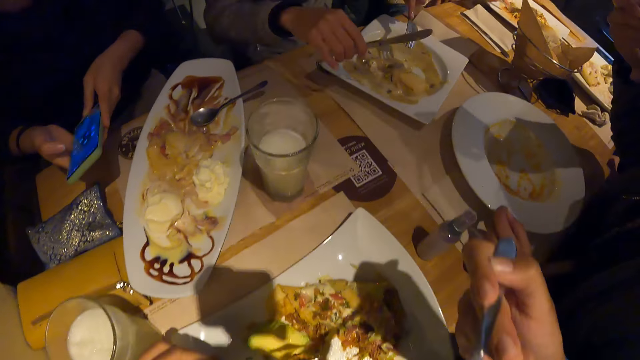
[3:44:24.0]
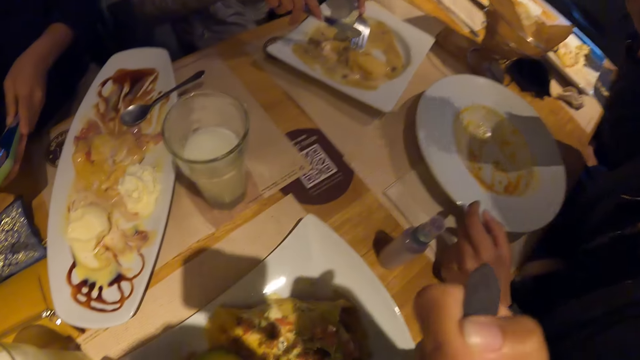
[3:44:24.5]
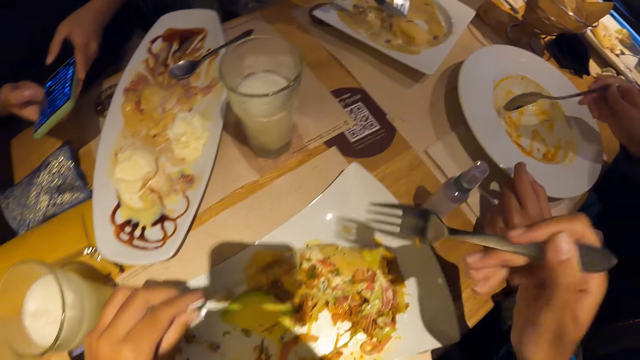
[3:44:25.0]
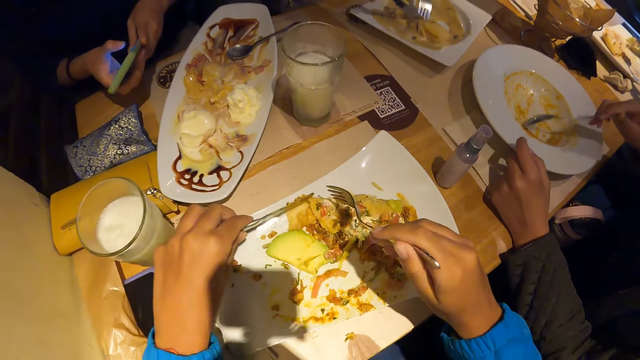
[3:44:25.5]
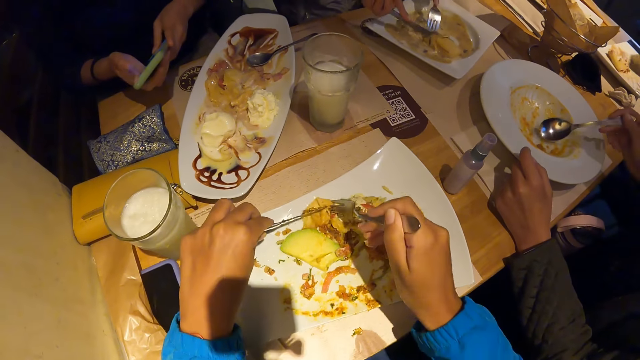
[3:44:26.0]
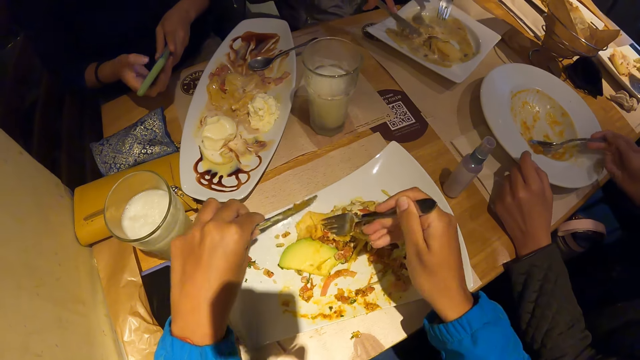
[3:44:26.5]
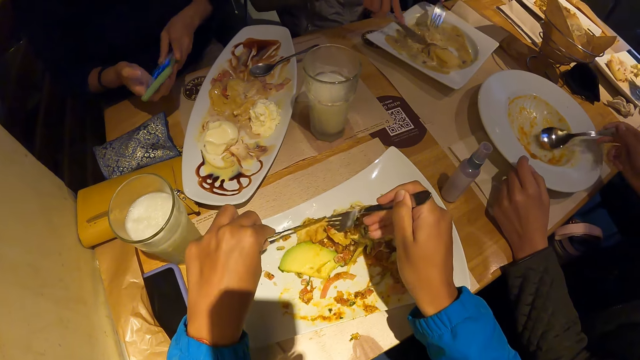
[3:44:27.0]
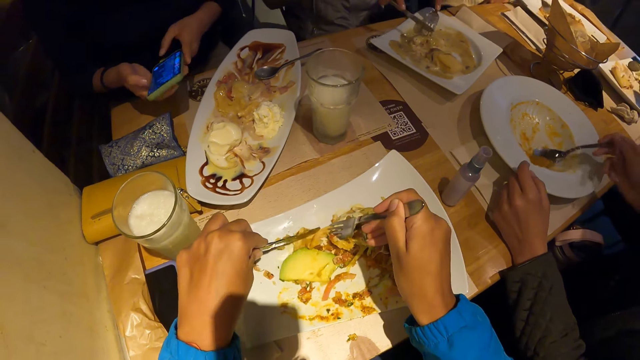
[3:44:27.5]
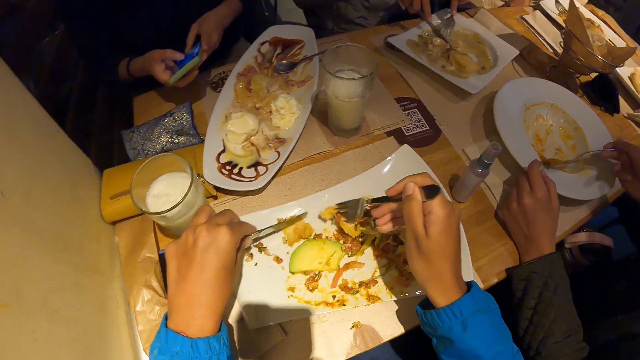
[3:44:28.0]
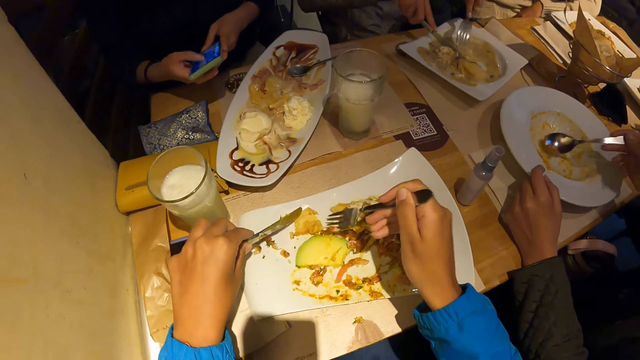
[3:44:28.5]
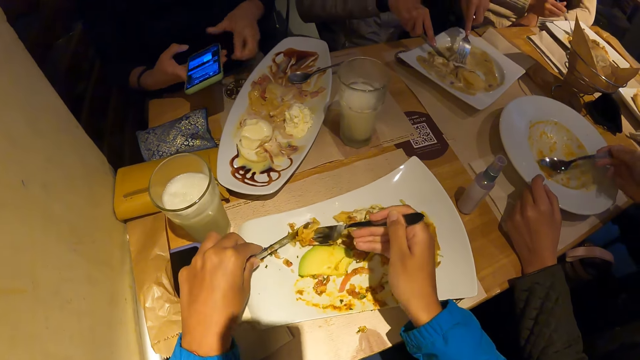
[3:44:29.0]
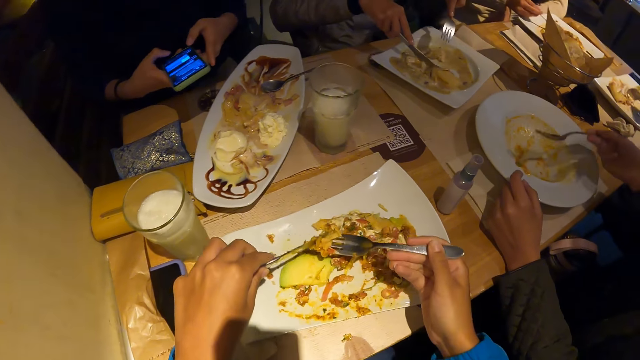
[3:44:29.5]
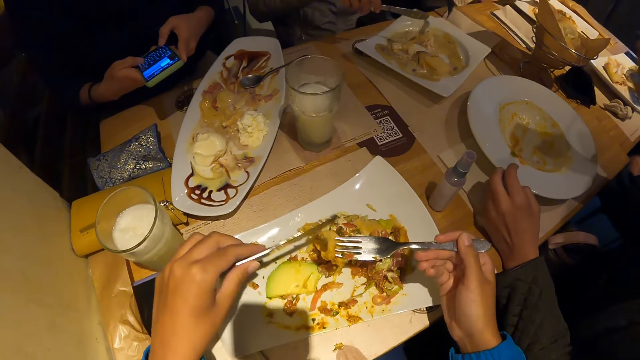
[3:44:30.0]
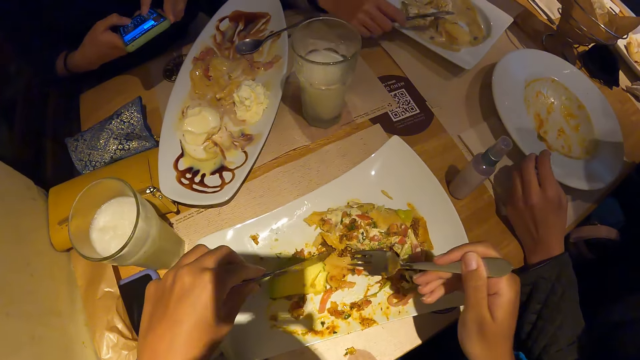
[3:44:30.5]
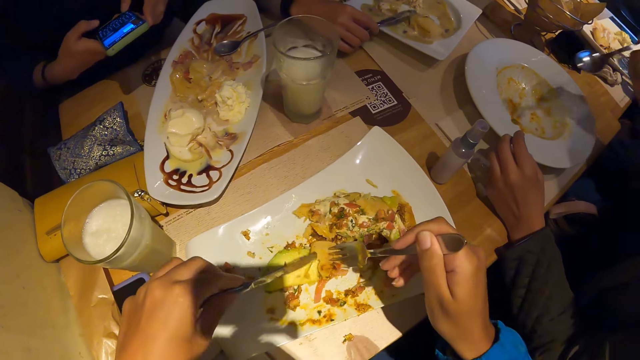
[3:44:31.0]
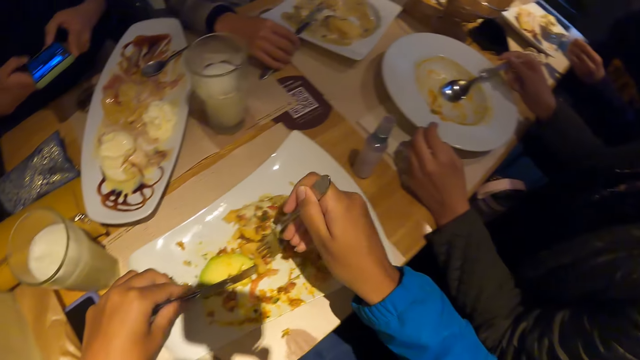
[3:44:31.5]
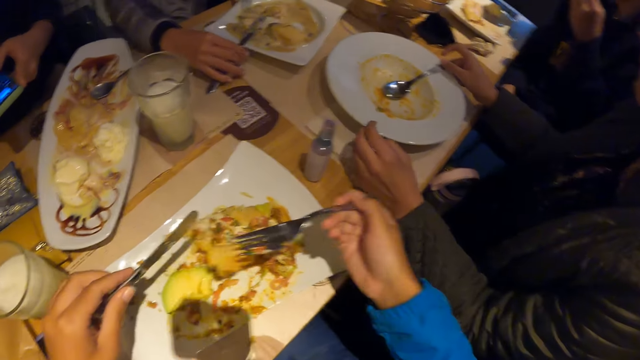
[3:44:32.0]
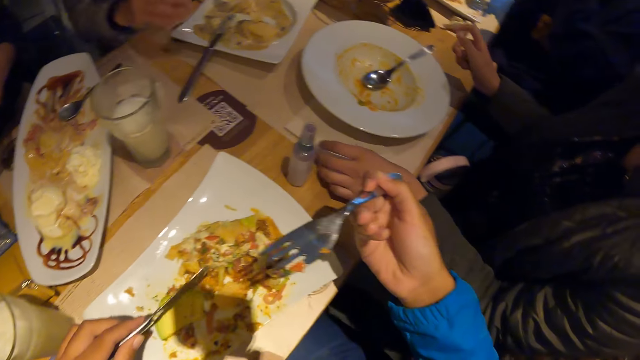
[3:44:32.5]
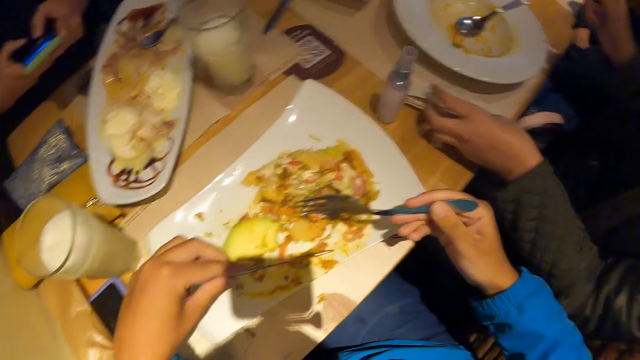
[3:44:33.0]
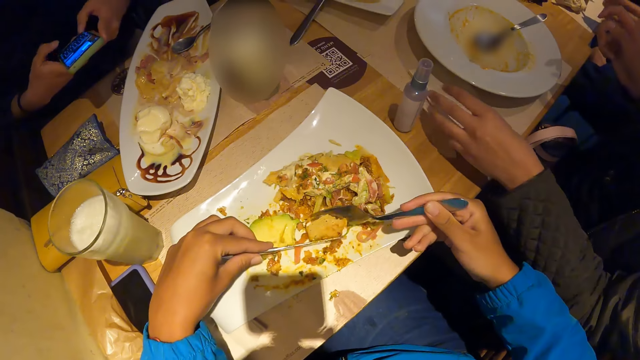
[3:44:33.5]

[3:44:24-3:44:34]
The camera wearer eats waffles from the plate of waffles on the table with the fork in his right hand. He scoops waffles from the plate of waffles on the table with cutlery in both hands. A woman scoops carrot soup from the plate of carrot soup on the table with the spoon in her right hand. She drops the spoon on the plate of carrot soup with her right hand.

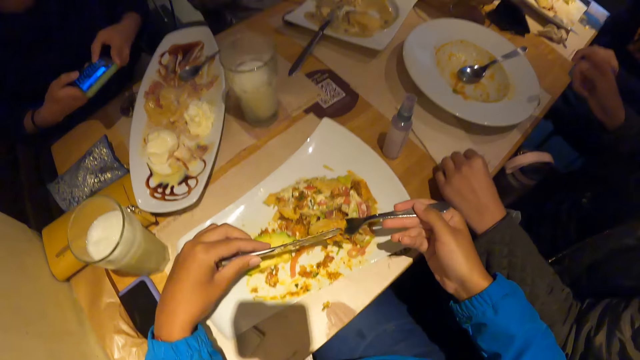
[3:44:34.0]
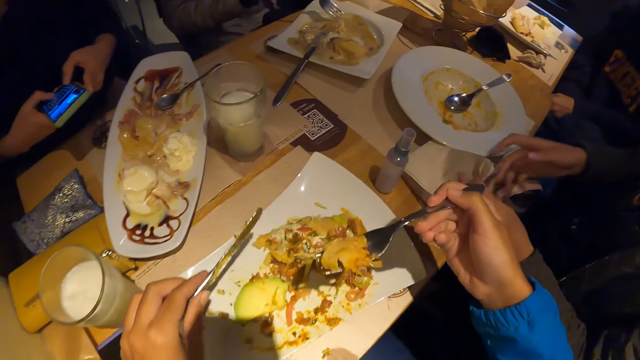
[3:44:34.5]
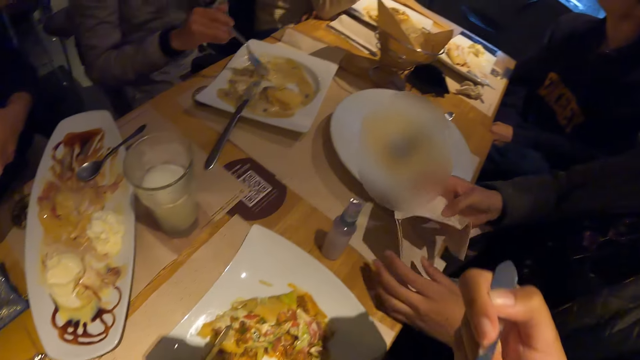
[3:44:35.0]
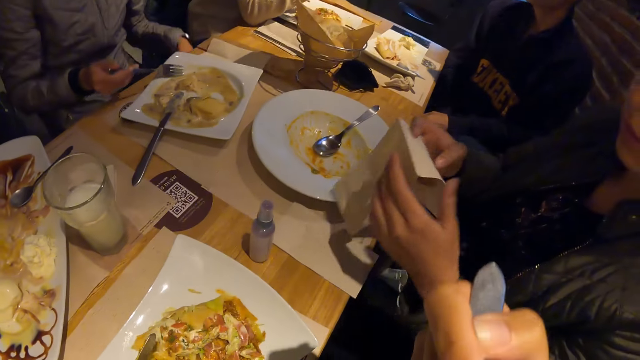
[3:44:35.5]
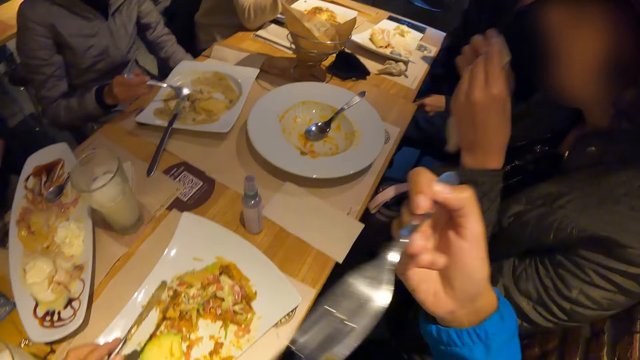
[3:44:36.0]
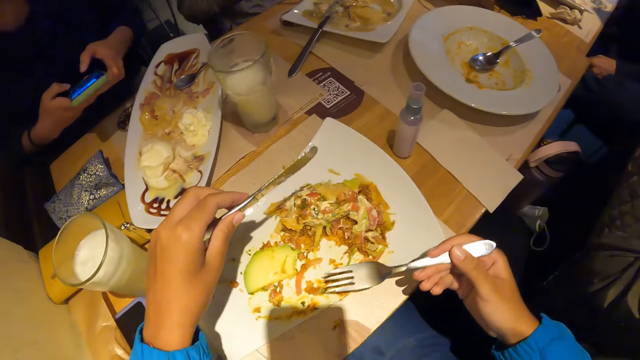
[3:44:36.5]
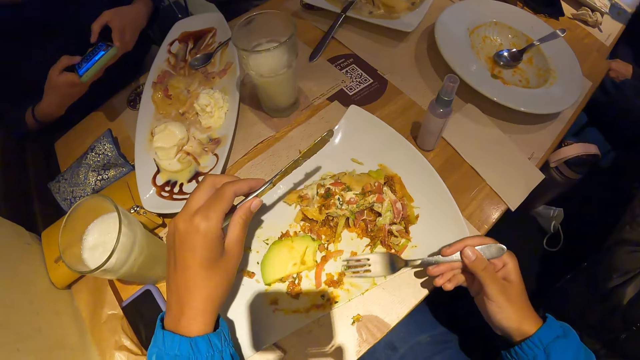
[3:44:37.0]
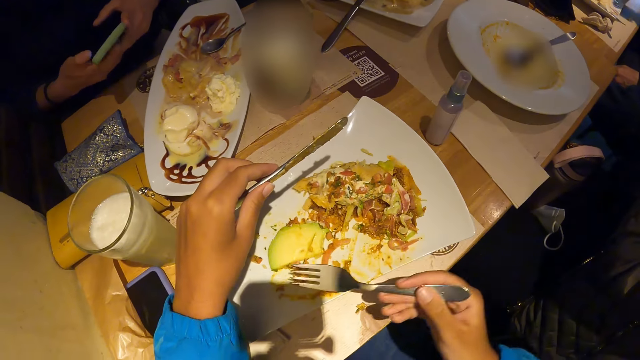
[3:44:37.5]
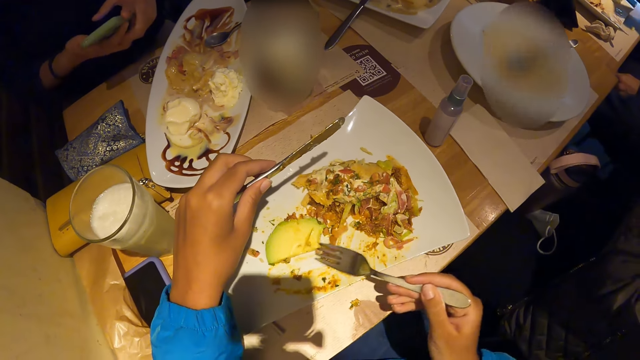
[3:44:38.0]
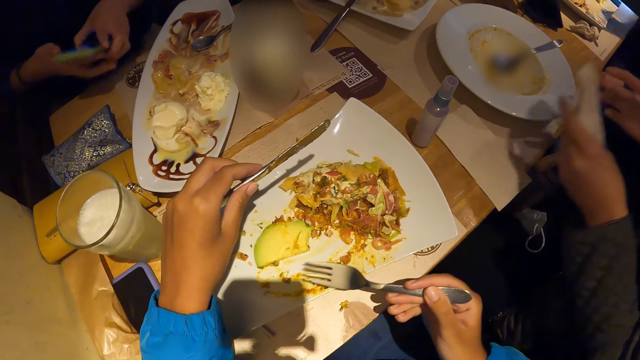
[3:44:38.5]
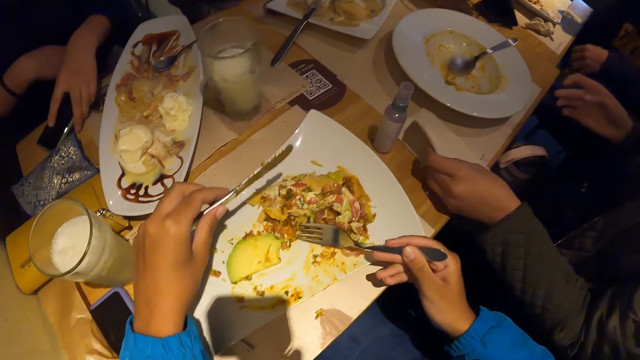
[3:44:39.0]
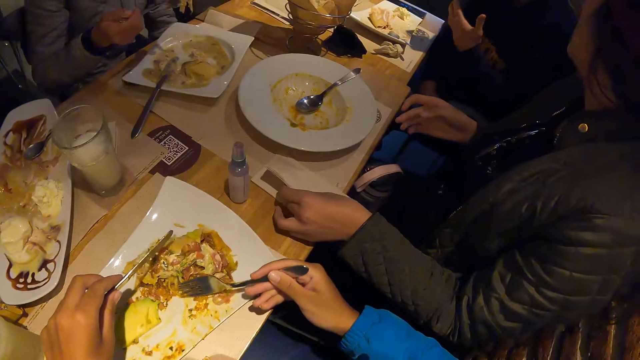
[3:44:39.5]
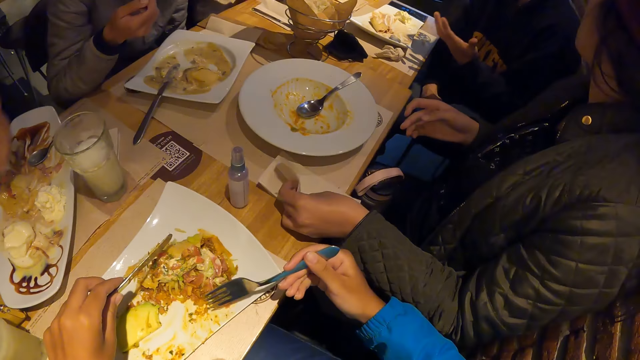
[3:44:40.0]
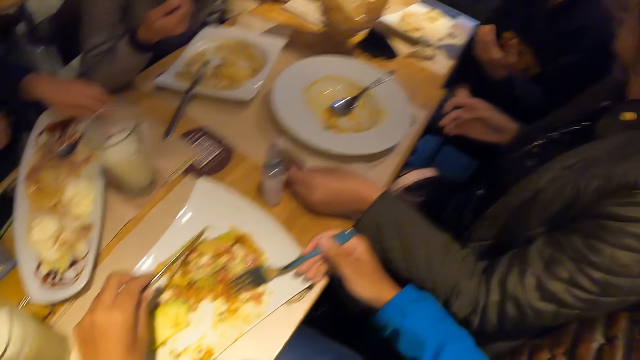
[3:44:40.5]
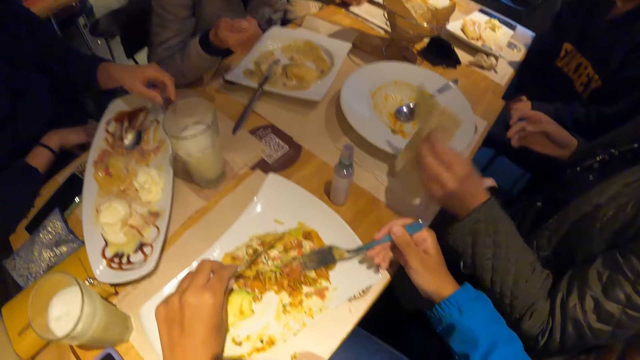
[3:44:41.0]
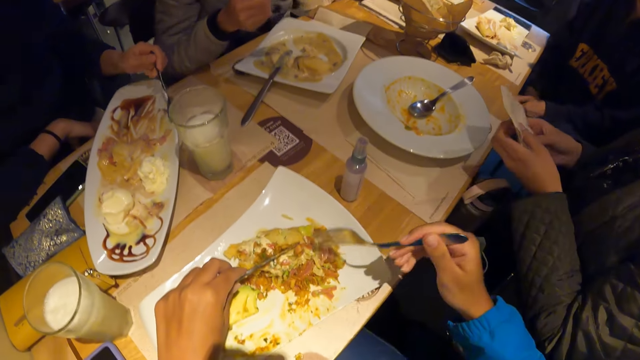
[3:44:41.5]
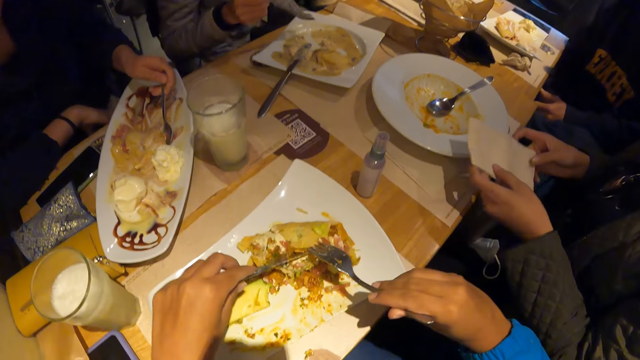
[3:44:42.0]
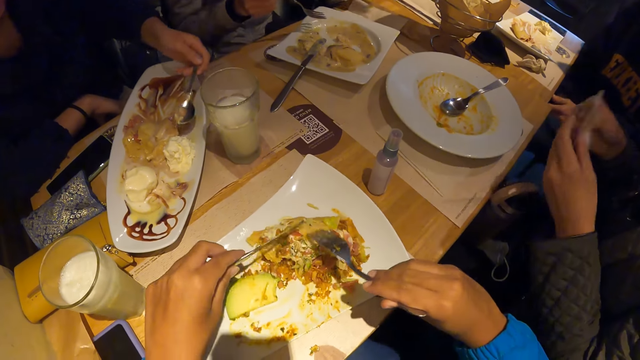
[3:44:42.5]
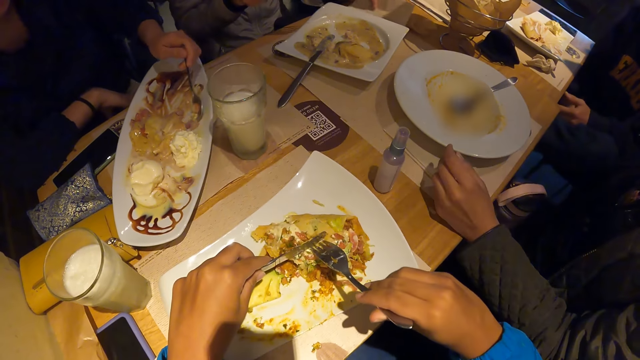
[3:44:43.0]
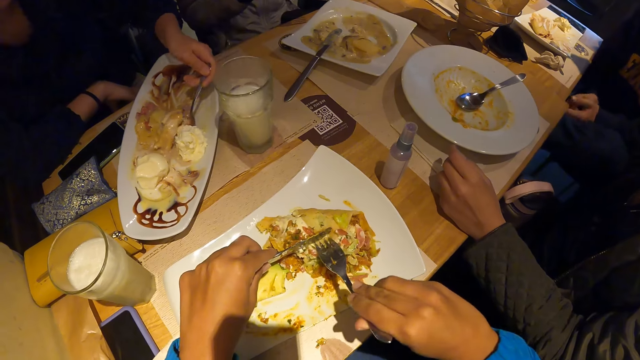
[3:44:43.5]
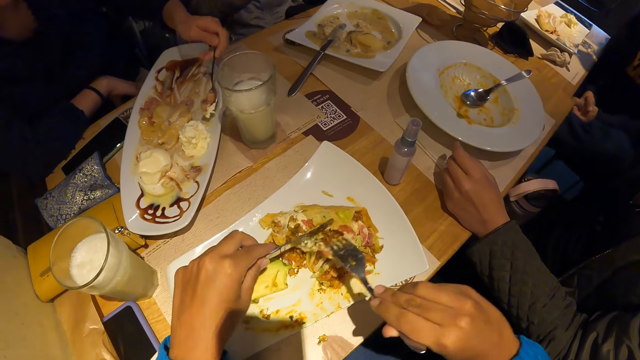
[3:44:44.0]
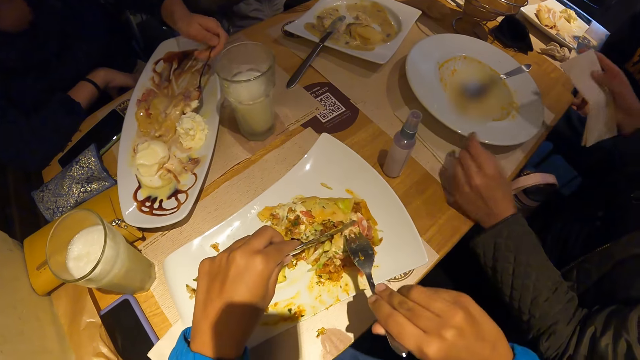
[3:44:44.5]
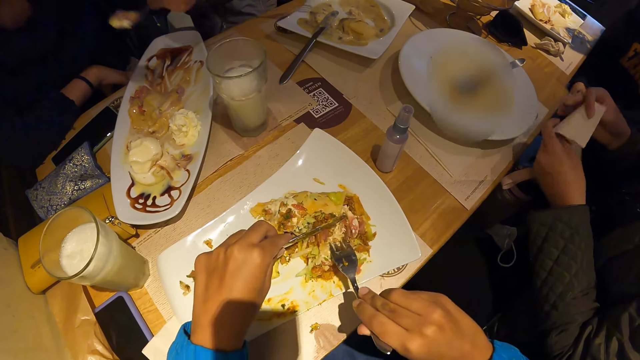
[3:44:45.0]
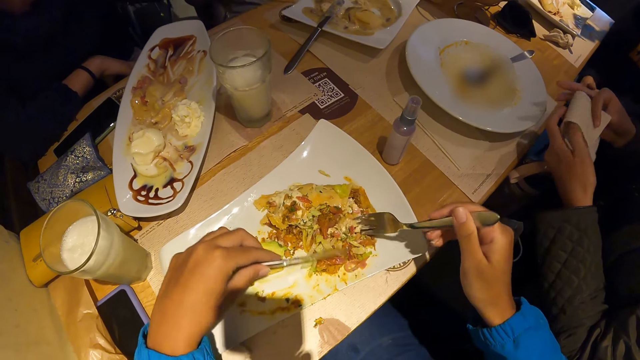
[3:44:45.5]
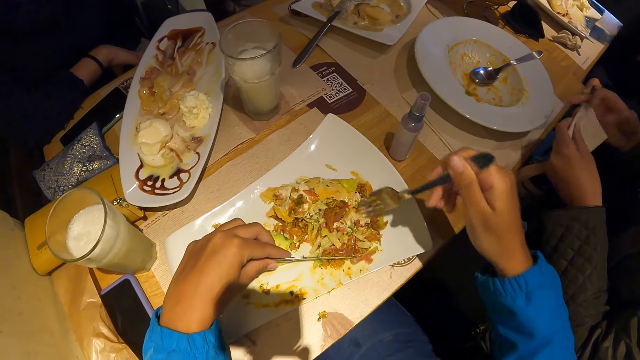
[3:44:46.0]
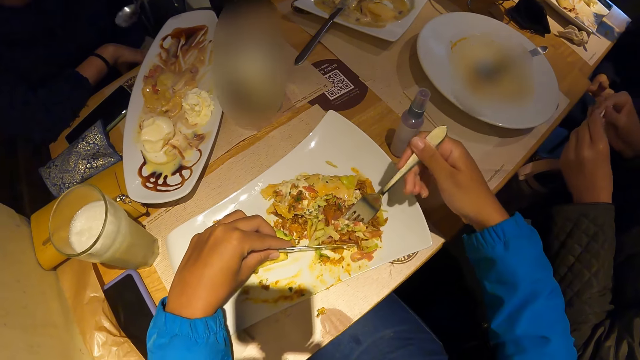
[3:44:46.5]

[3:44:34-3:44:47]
The woman touches a tissue on the table with both hands. The camera wearer eats waffles from the plate of waffles on the table with the fork in his right hand. The woman touches her mouth with the tissue in both hands. The camera wearer scoops waffles from the plate of waffles on the table with cutlery in both hands. He looks around. The woman places the tissue on the table with her left hand. The woman picks up the tissue on the table with her left hand. The camera wearer scoops food. The woman folds the tissue with both hands.
